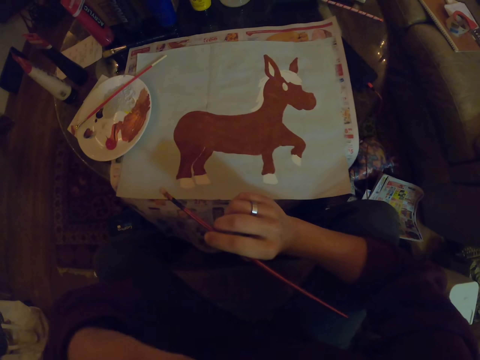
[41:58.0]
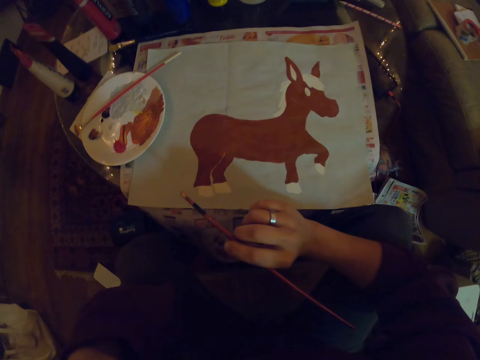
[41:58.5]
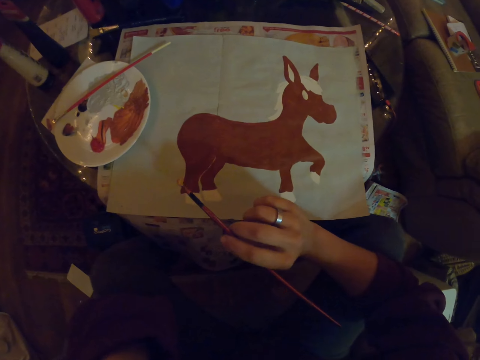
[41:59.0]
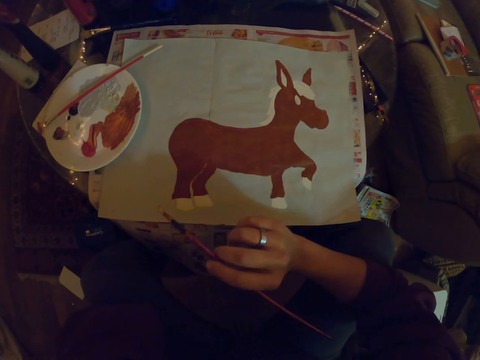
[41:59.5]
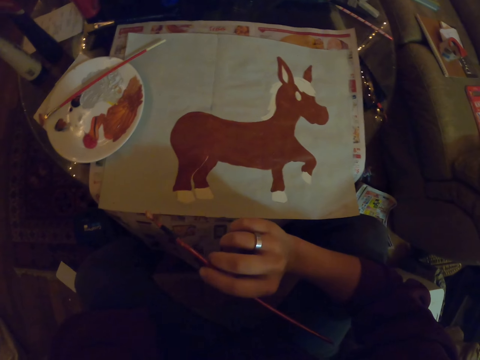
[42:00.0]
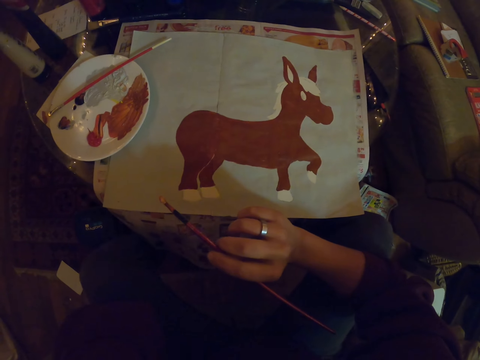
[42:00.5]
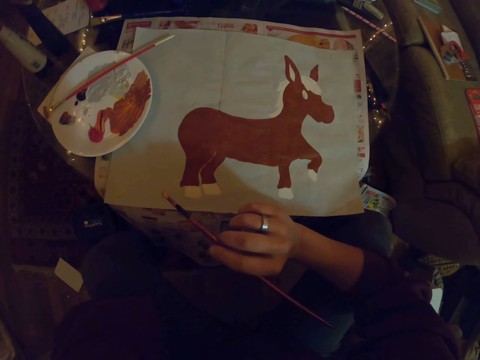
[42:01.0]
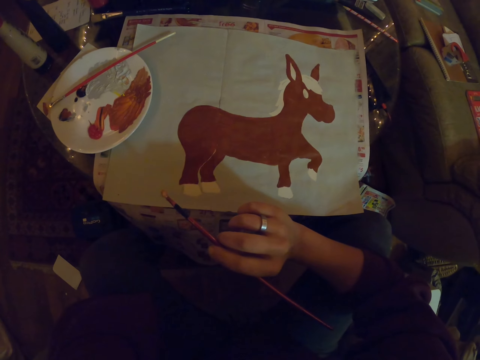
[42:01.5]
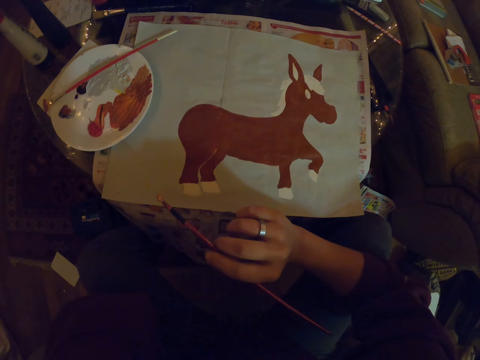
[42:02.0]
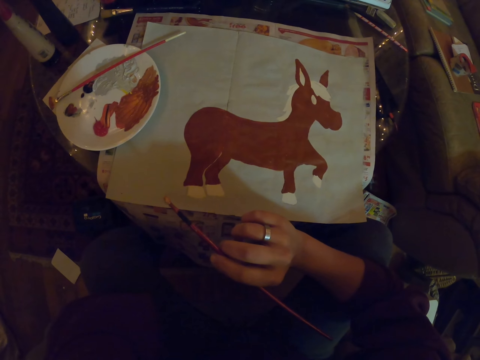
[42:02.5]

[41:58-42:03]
The camera wearer pauses. They gaze at the drawing. They hold the art brush.

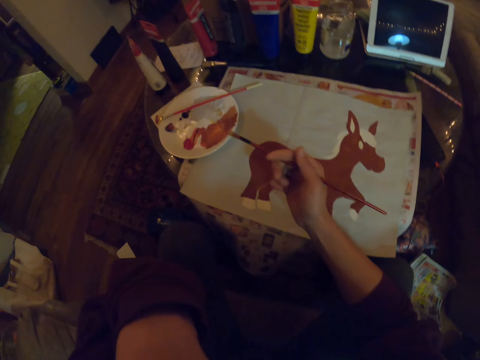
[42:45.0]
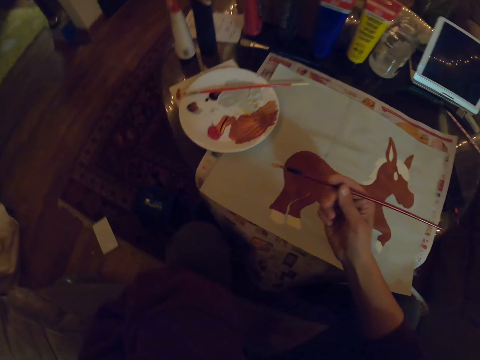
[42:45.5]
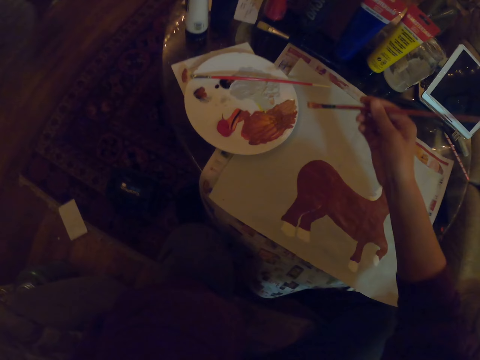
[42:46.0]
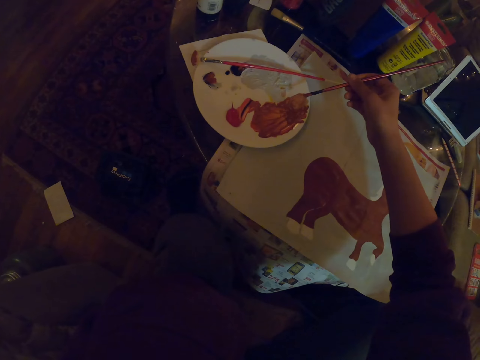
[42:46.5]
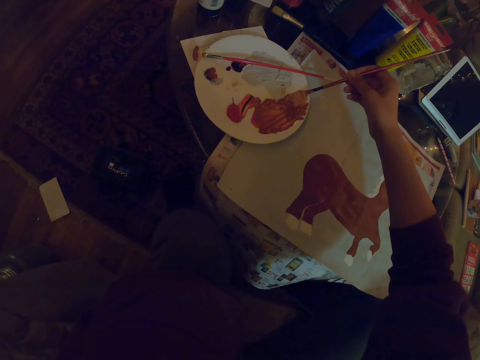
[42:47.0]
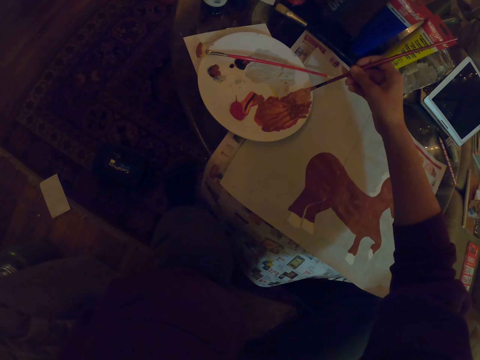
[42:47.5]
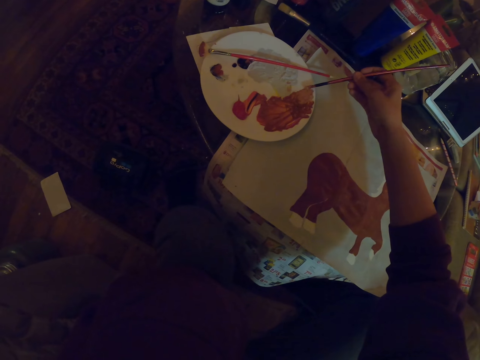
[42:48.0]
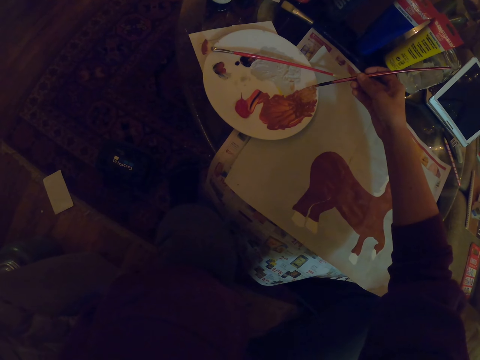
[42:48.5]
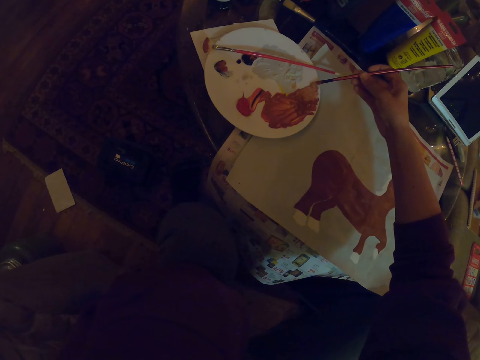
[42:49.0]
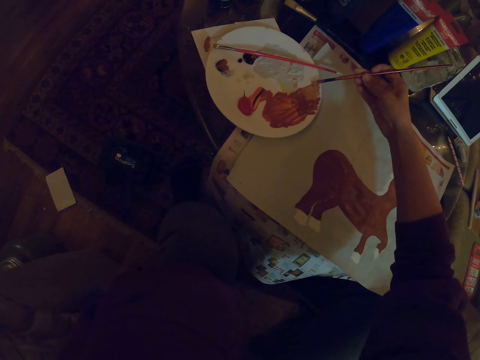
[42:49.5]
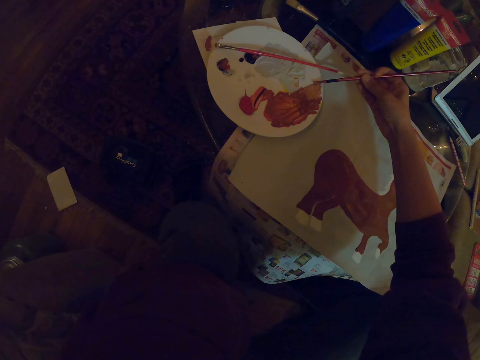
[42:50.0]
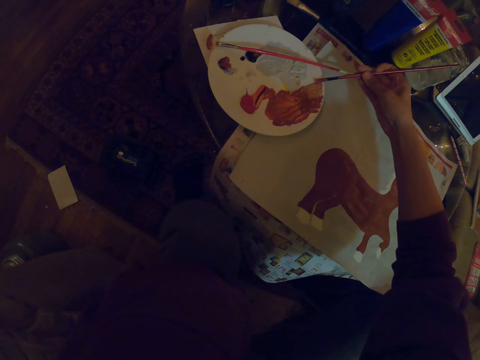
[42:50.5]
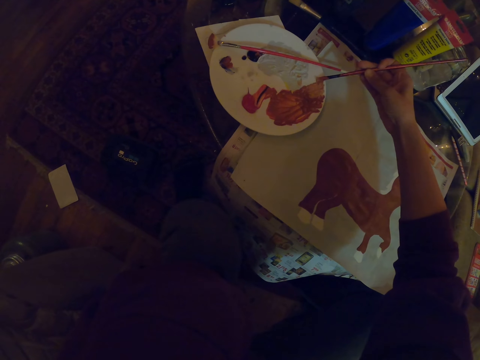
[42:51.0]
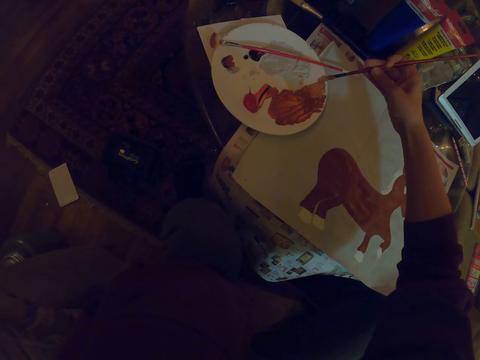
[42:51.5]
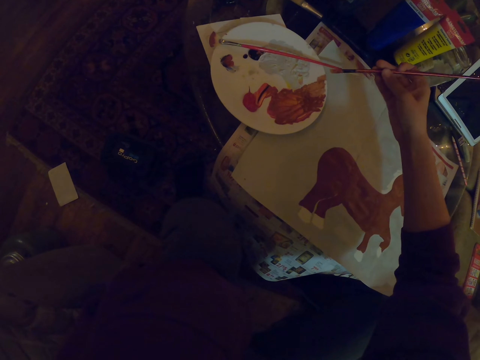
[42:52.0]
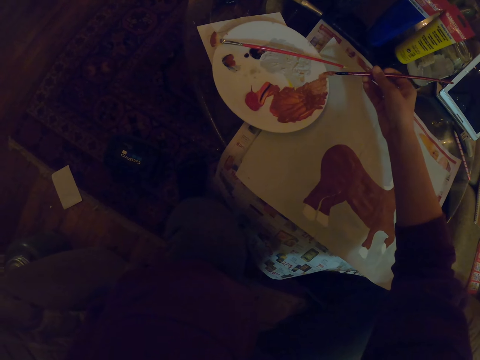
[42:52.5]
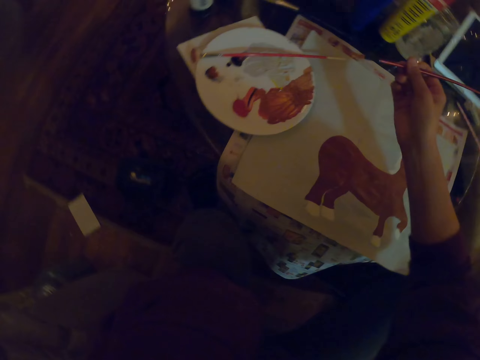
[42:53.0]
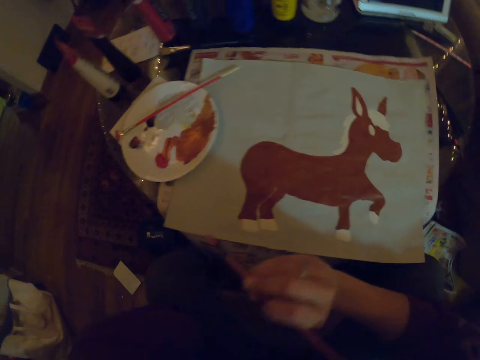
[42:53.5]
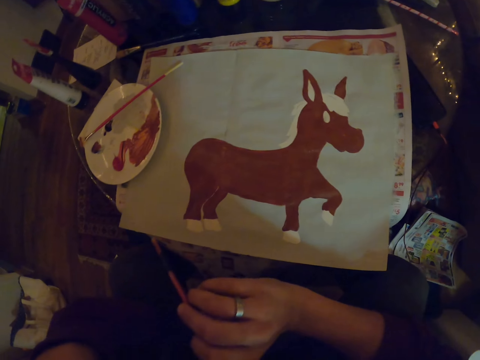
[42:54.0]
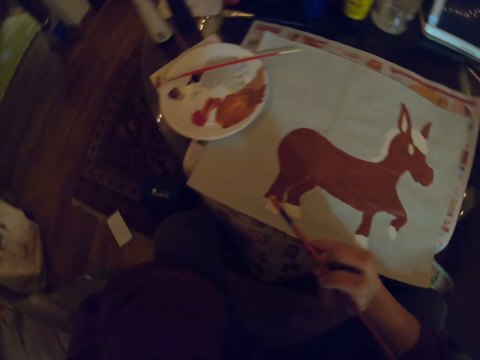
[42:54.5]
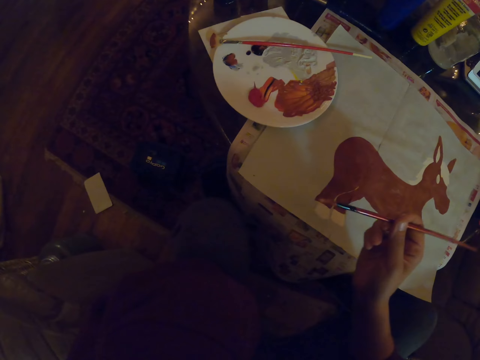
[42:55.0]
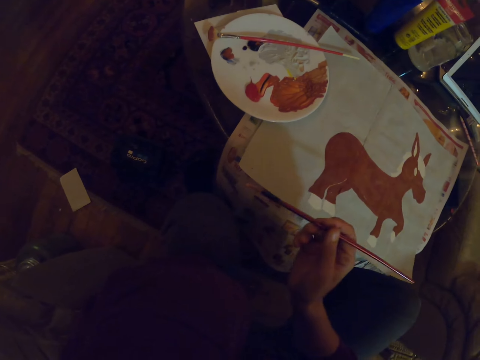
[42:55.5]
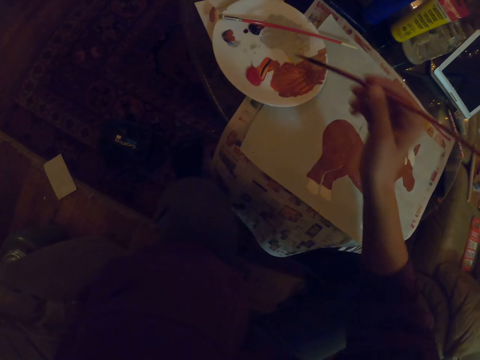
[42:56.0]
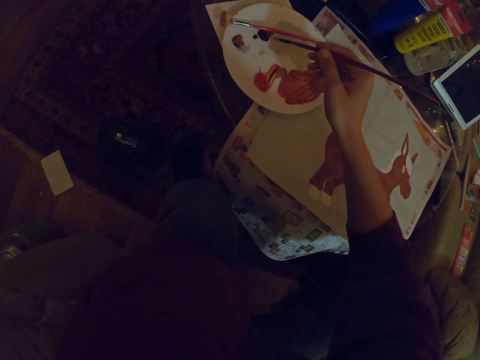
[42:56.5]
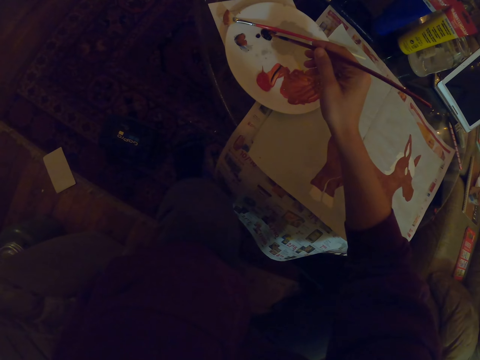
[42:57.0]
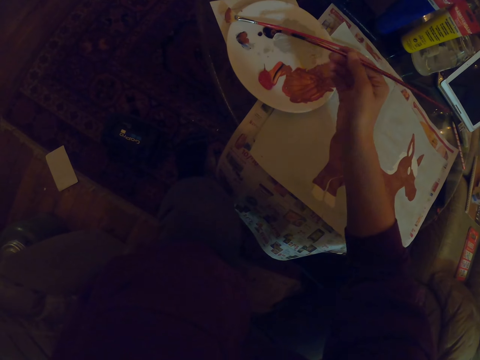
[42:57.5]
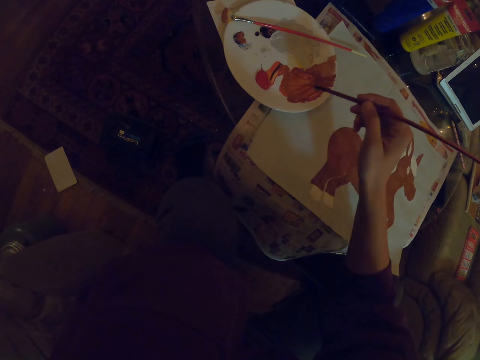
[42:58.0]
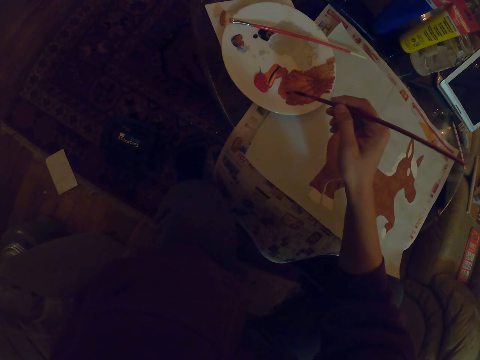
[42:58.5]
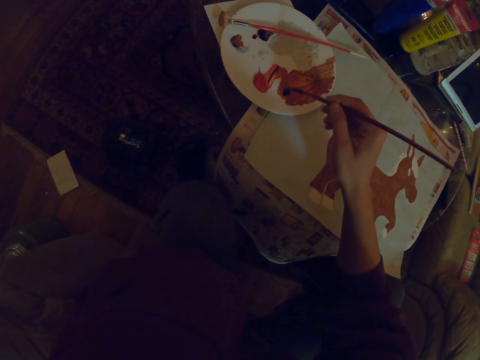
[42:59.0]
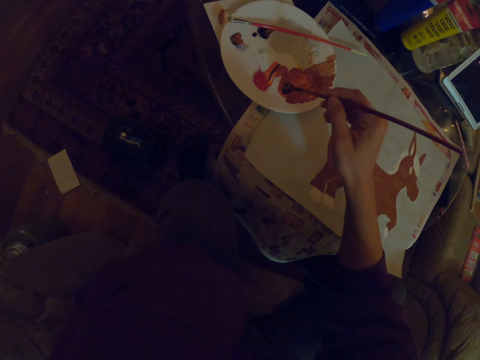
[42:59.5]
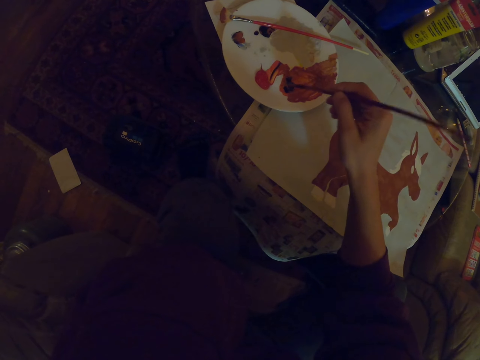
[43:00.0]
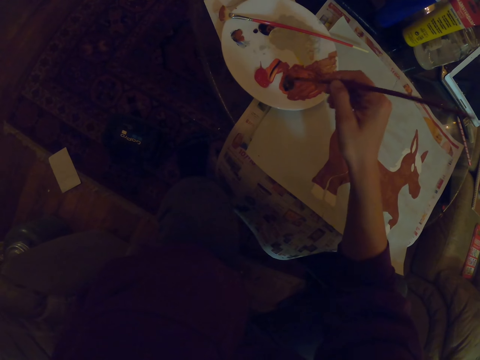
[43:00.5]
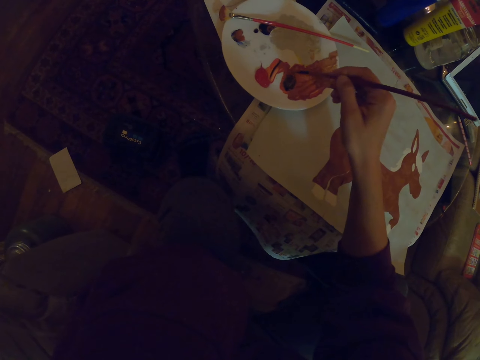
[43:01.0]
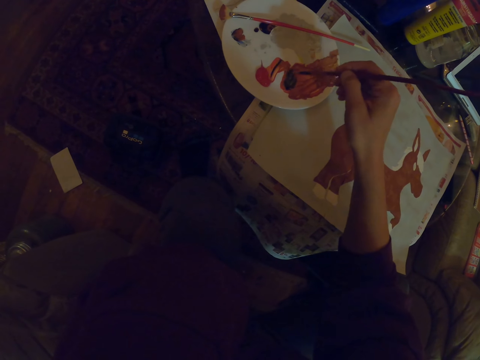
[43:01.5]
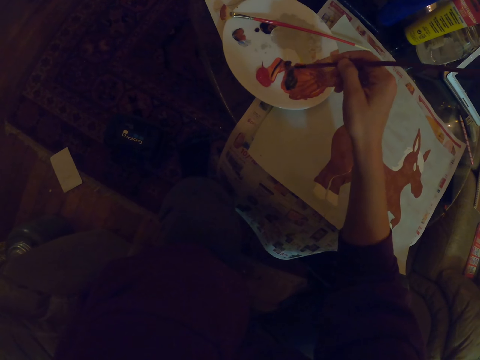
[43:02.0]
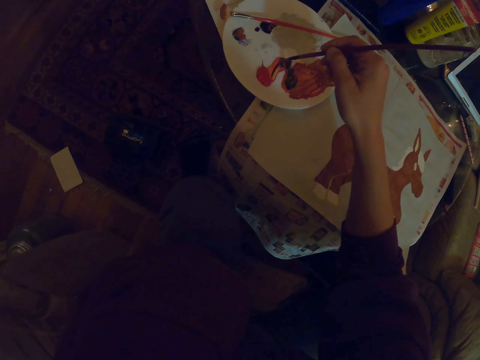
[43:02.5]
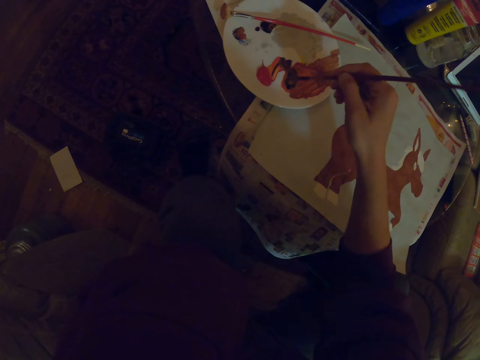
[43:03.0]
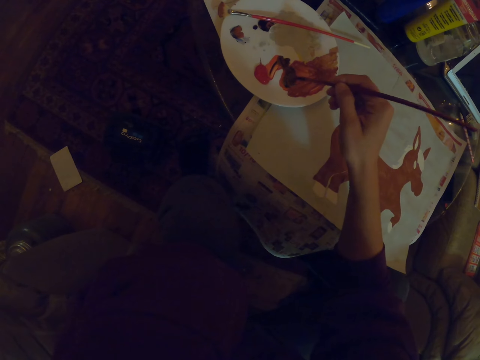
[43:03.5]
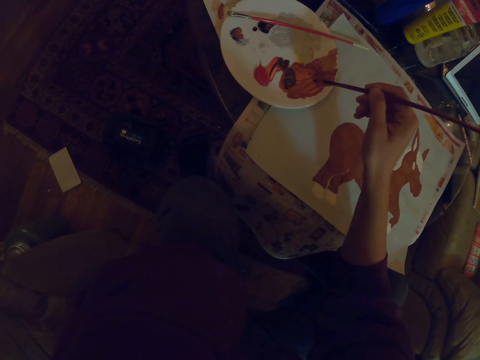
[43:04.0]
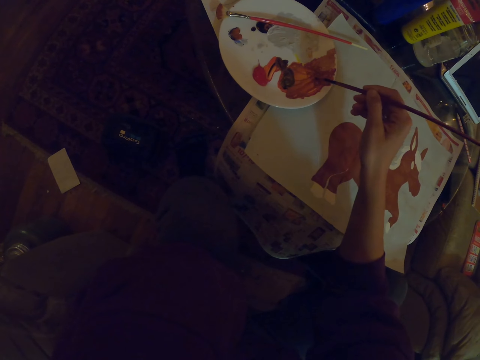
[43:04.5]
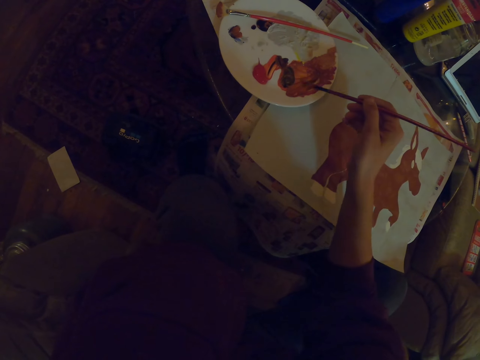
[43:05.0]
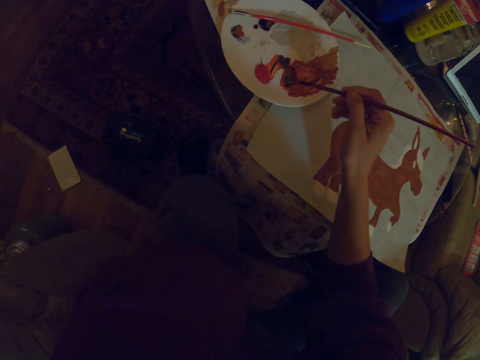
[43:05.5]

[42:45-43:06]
The camera wearer dips the art brush in paint. They remove paint on the brush. They lift the art brush. They dip the art brush in black paint on the plate. They mix the black paint and brown paint on the plate with the art brush.
